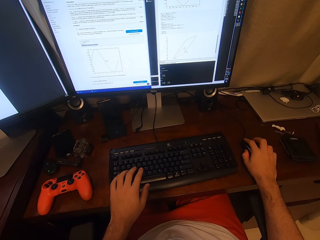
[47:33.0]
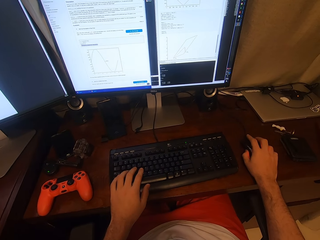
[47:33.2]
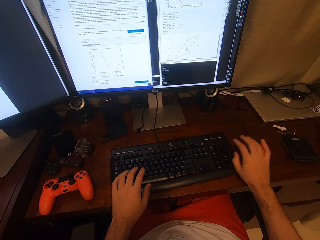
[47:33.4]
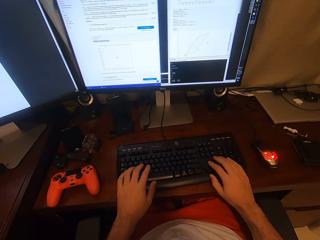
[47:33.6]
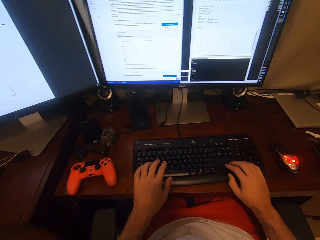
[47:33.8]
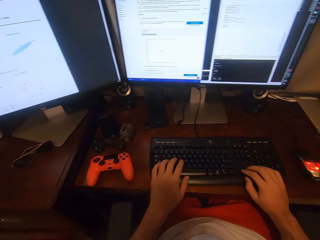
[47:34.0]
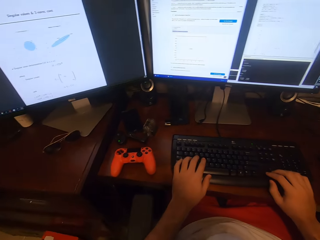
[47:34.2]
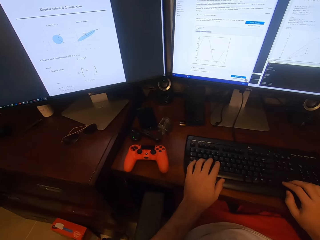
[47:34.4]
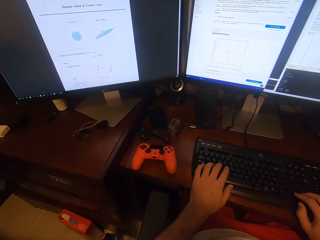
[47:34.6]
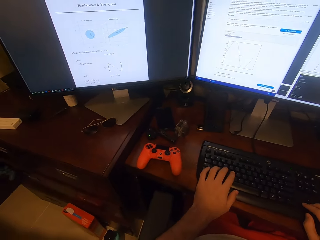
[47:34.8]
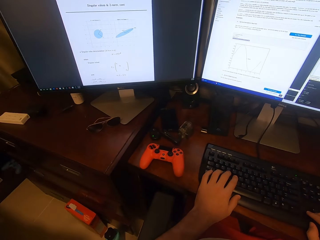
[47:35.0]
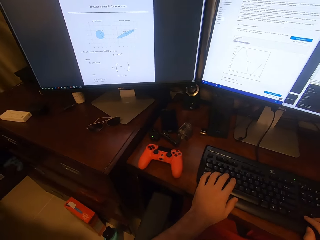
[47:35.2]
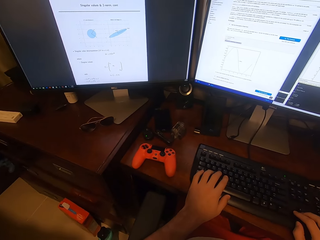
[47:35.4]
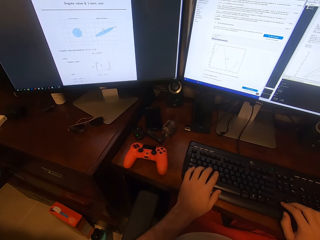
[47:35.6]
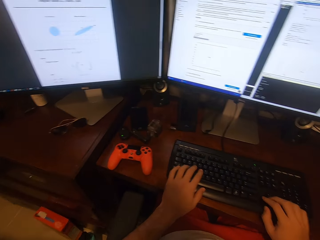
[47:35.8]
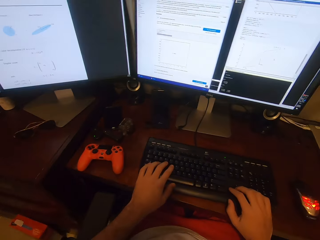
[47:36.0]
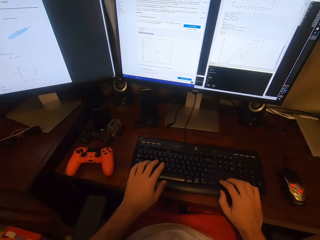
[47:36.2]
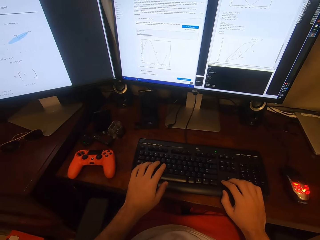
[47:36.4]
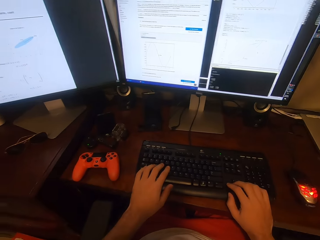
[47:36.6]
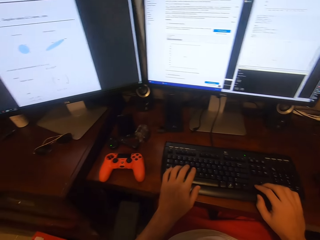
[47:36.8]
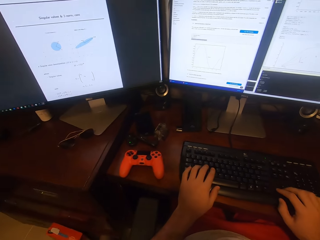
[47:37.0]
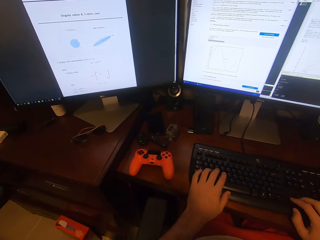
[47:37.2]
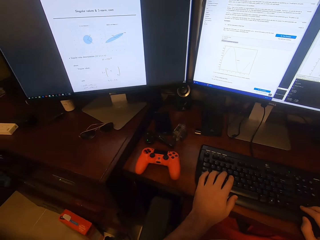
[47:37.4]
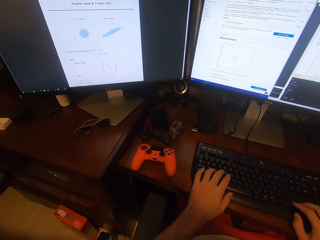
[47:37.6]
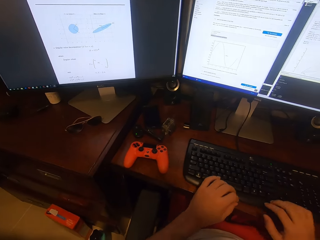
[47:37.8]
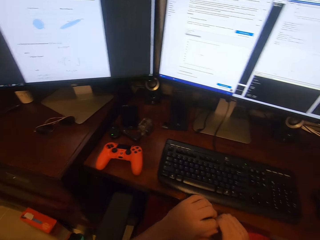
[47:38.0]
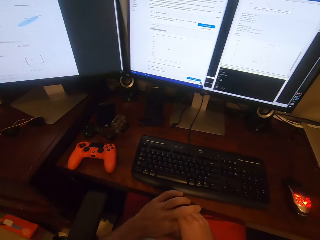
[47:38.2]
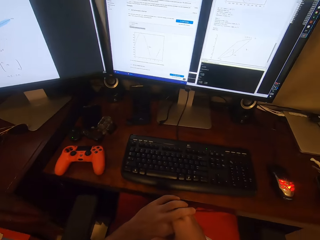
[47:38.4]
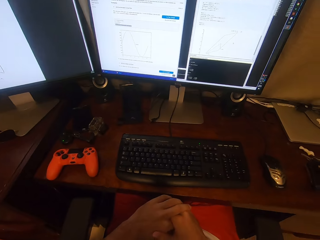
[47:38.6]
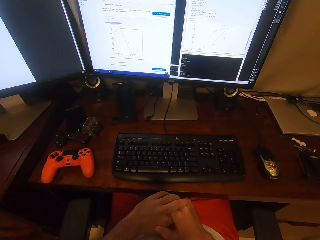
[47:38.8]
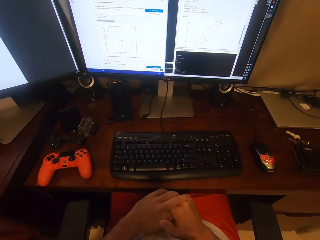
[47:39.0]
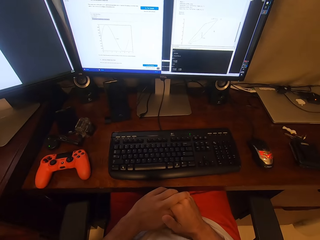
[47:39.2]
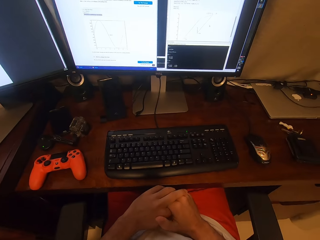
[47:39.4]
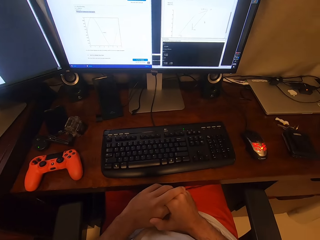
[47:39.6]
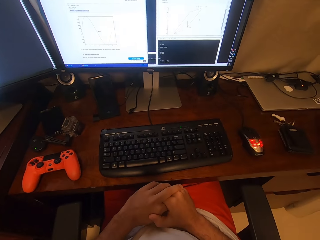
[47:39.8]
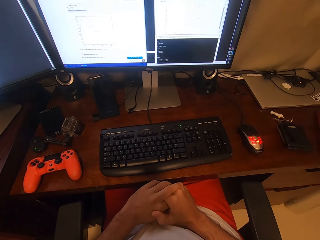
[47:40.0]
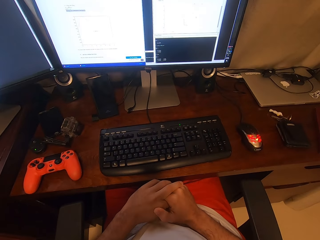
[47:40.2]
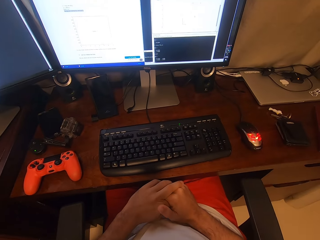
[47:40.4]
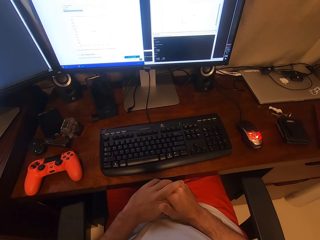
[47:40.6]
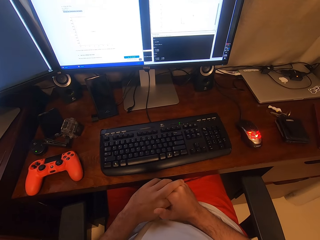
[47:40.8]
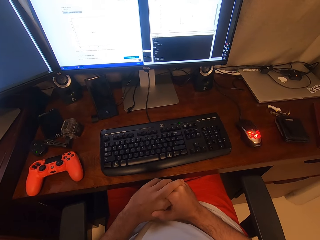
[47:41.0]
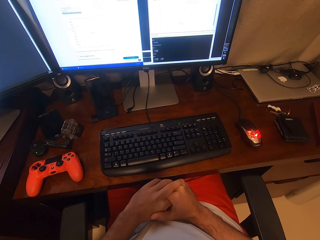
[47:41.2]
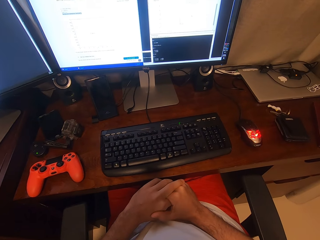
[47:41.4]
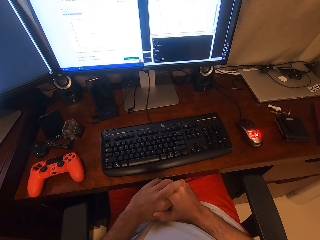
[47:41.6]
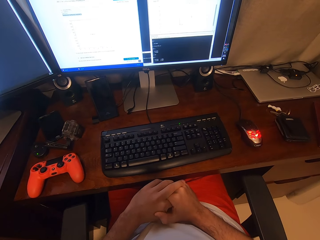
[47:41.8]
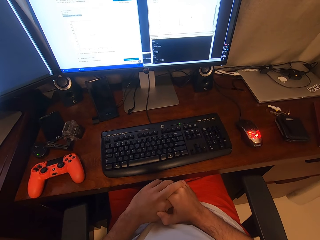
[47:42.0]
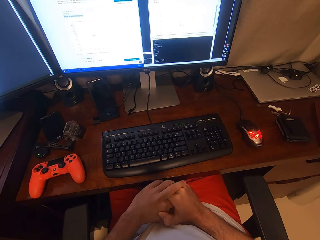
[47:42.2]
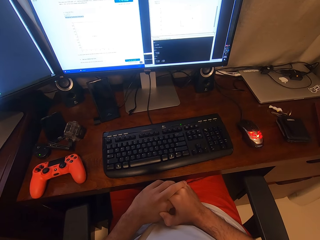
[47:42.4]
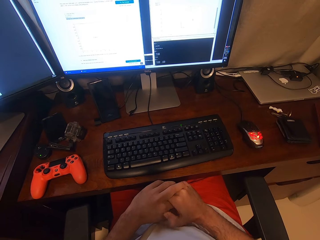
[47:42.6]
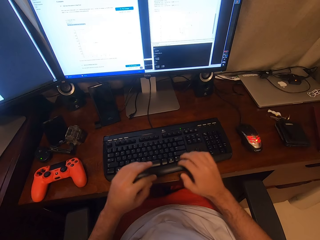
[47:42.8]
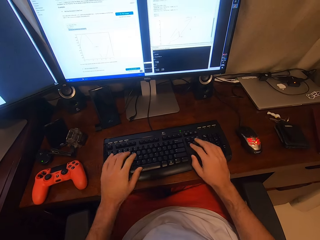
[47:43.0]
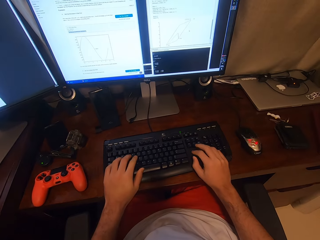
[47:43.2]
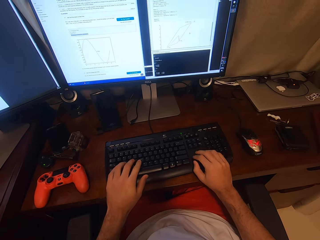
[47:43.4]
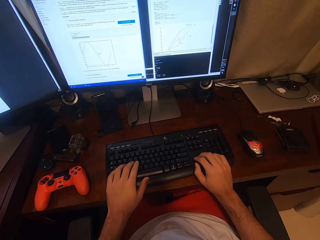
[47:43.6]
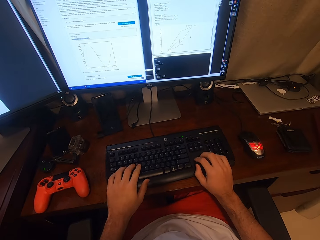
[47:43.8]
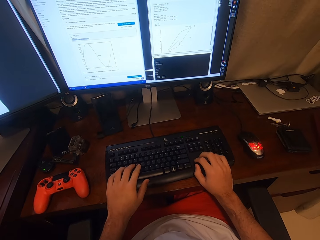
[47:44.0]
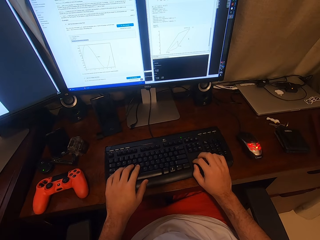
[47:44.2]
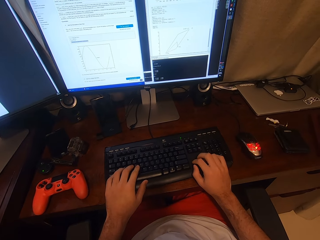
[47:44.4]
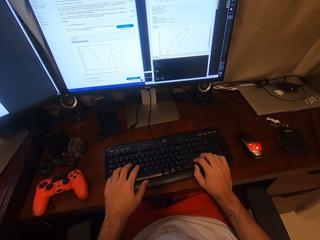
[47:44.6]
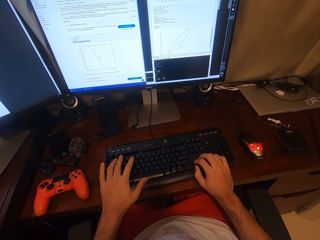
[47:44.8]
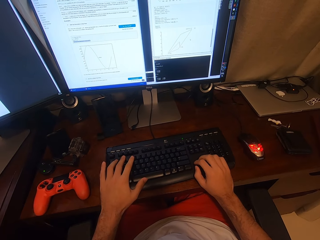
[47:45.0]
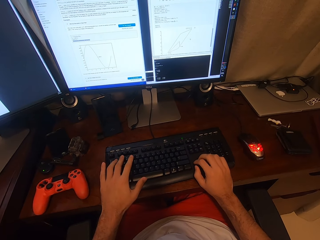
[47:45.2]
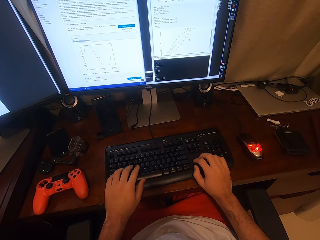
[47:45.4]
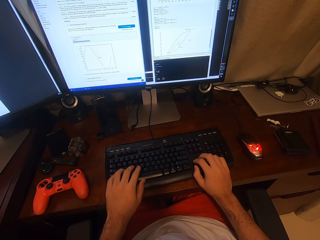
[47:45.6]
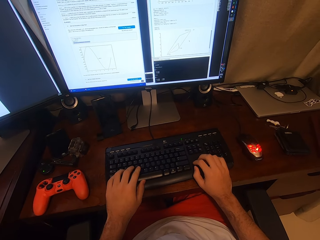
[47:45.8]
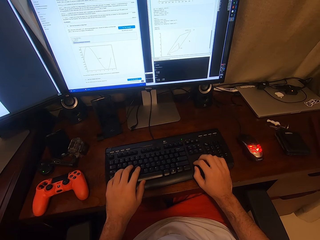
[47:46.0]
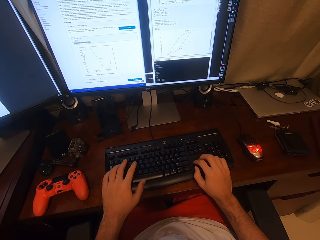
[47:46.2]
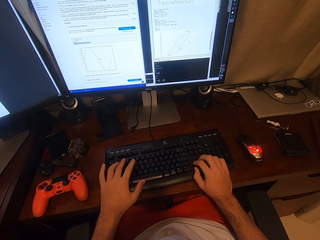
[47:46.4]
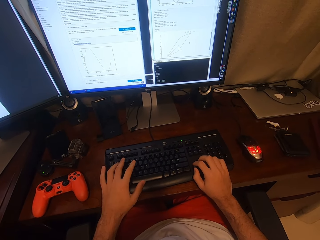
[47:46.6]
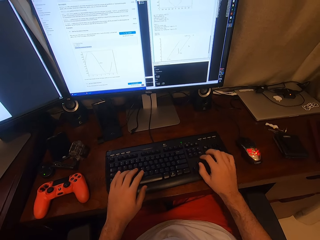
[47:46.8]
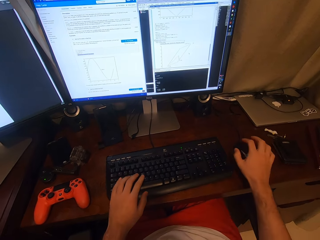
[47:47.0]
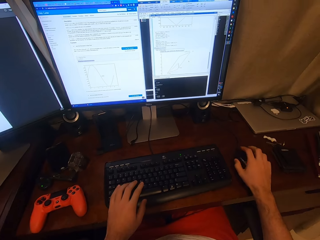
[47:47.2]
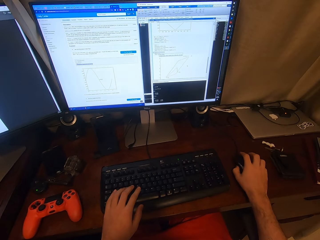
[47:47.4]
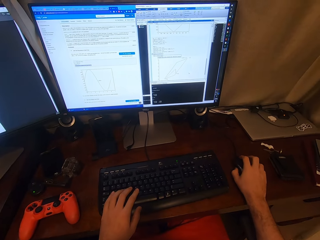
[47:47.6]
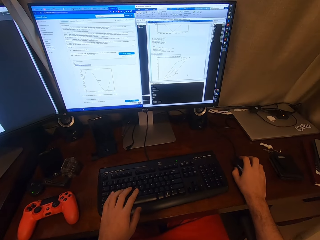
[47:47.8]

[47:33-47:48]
The camera wearer types a keyboard. They communicate. They hold the hands together. They type the keyboard.

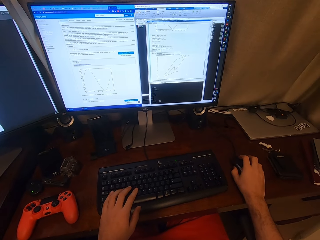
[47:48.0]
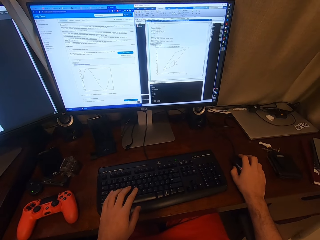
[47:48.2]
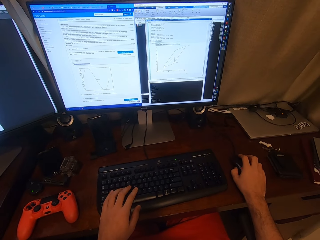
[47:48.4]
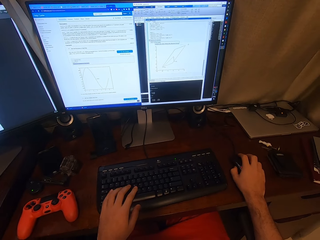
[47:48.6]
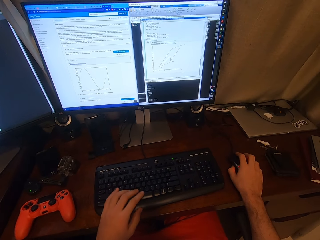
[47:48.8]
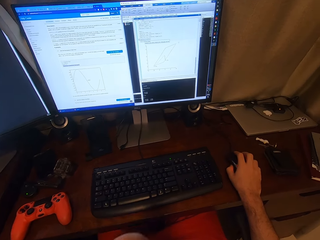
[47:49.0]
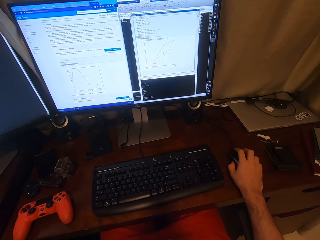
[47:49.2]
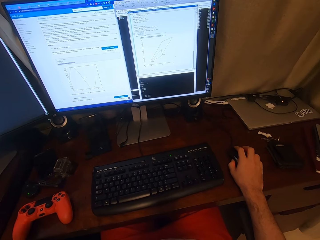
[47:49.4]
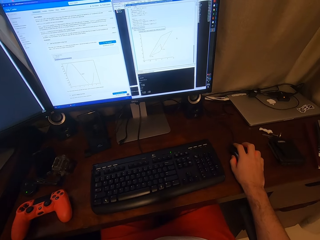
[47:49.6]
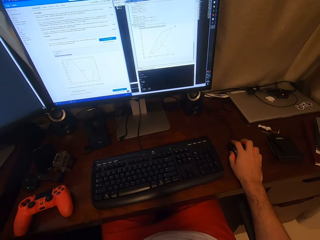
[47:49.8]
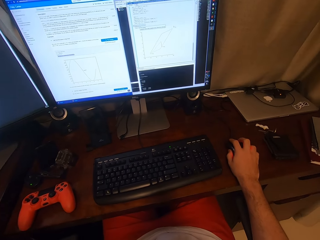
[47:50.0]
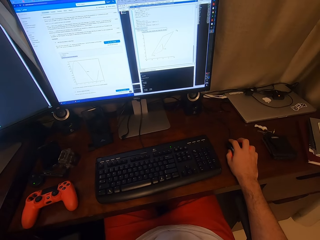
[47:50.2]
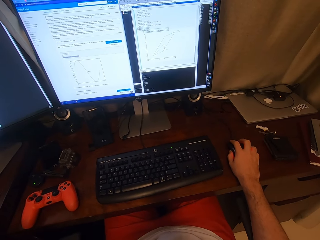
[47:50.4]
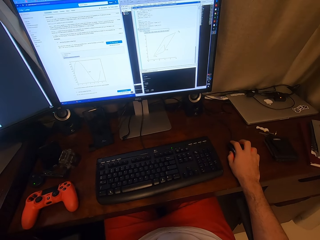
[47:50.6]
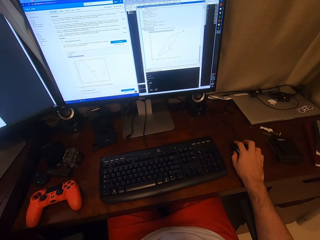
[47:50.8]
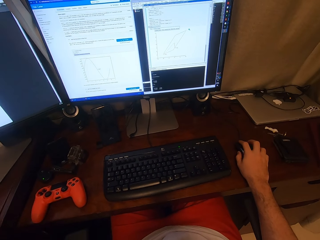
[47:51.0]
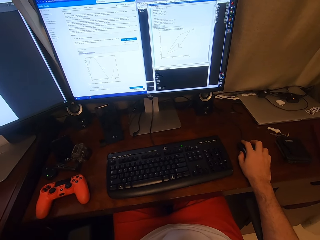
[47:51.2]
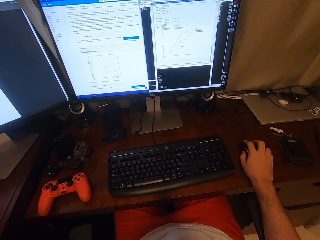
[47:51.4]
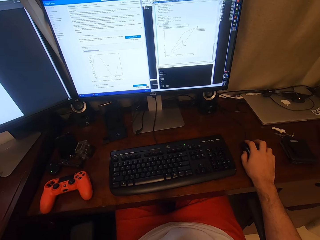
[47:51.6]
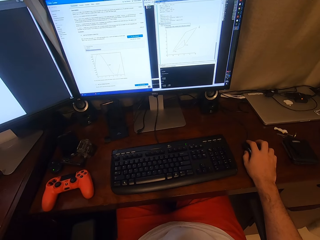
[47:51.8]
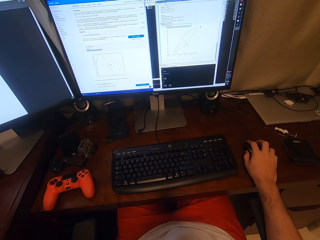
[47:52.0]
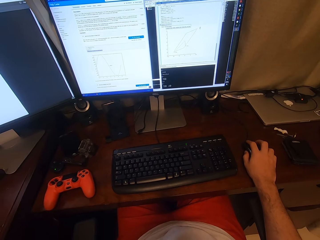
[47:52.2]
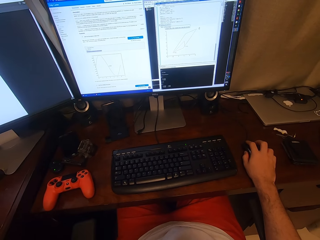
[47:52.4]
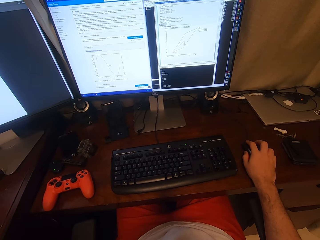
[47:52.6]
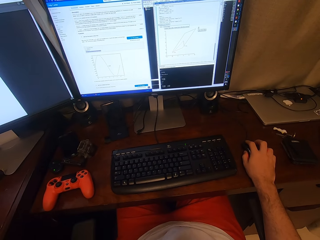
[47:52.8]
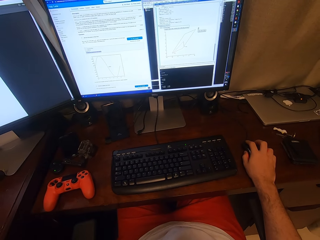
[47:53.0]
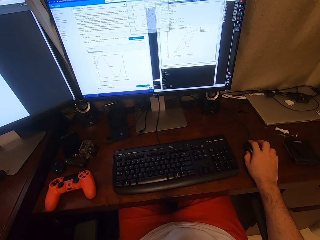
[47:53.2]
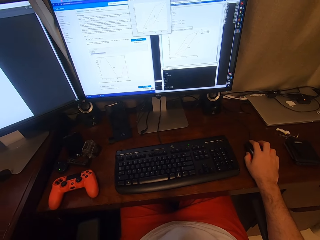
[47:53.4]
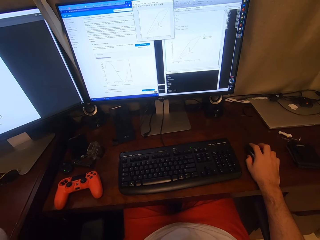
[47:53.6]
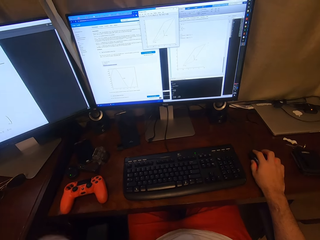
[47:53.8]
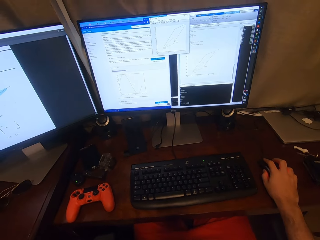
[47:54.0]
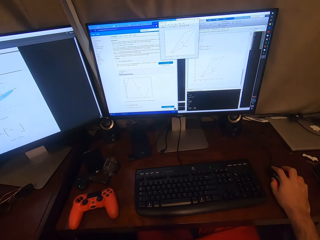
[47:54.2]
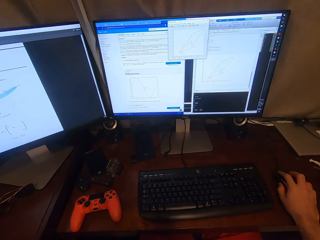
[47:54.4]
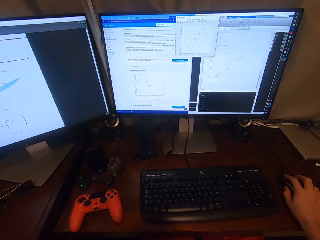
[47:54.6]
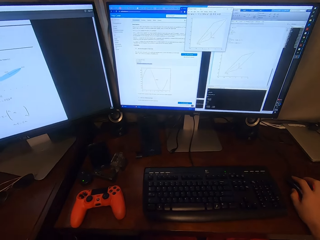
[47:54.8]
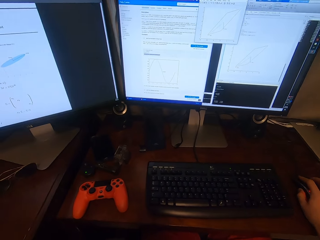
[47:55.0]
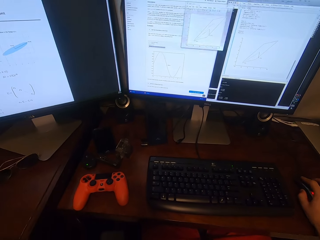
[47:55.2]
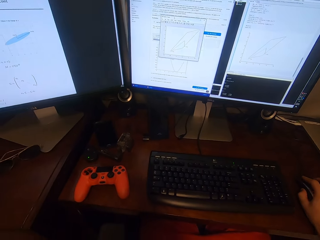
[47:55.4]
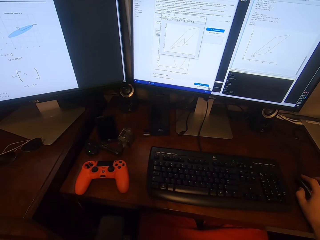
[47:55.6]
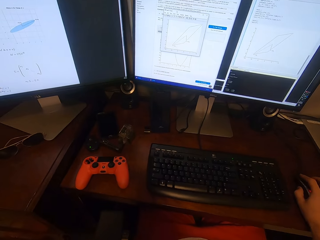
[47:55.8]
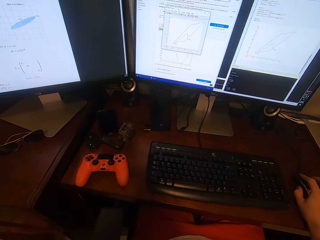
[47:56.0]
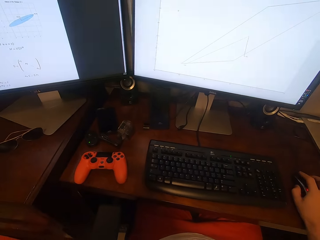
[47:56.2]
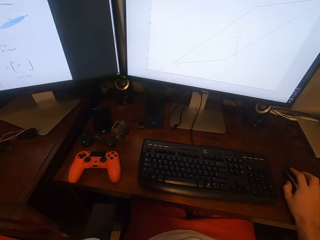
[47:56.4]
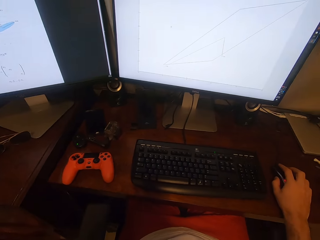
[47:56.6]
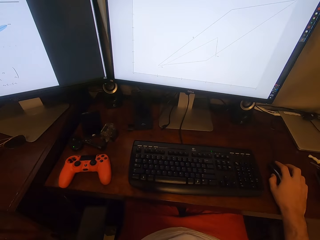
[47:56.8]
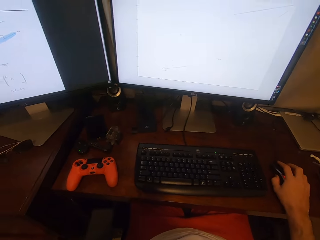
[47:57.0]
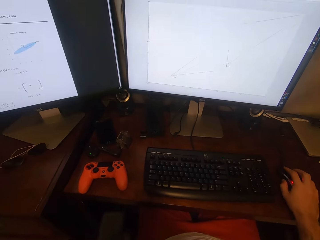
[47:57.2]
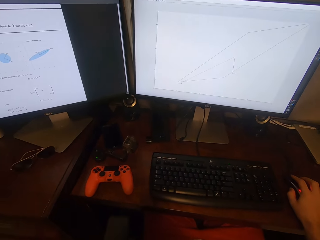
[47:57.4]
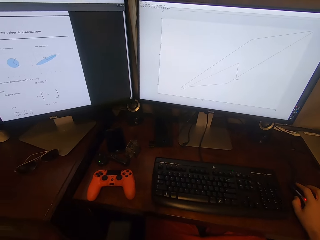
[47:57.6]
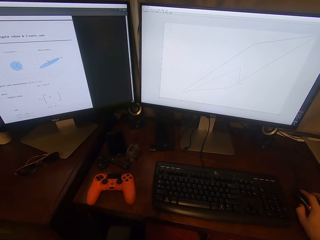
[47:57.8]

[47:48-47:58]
The camera wearer clicks a mouse. They browse a computer.
